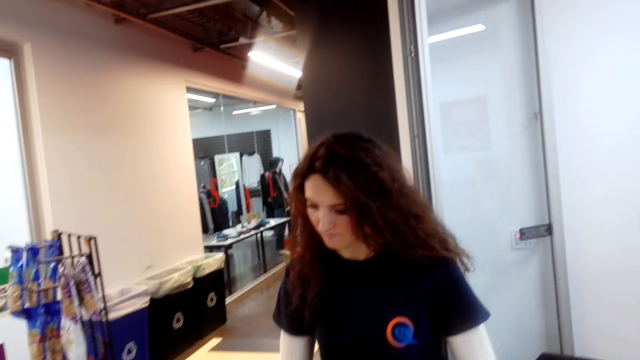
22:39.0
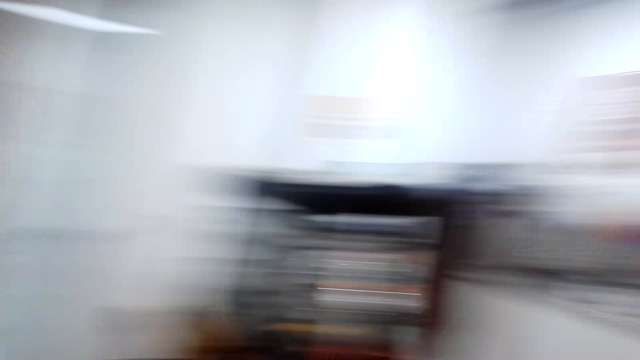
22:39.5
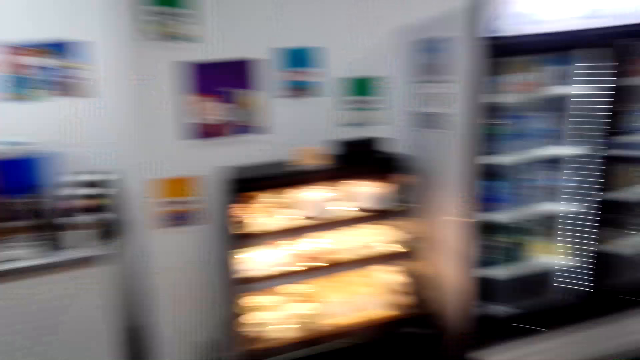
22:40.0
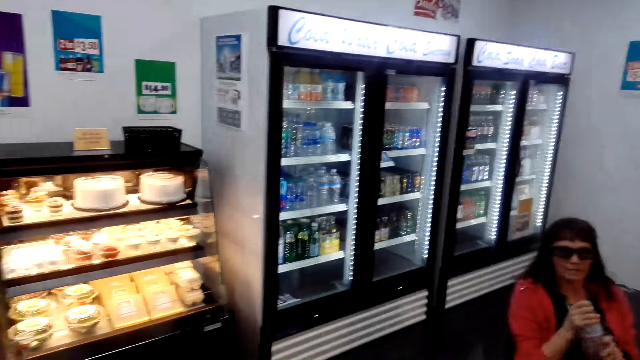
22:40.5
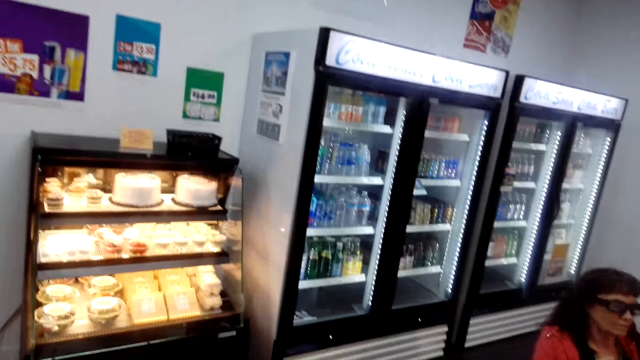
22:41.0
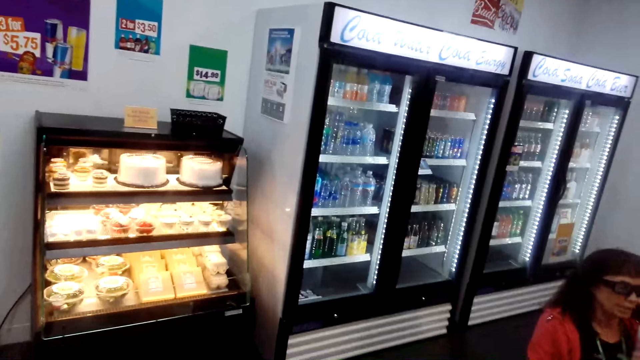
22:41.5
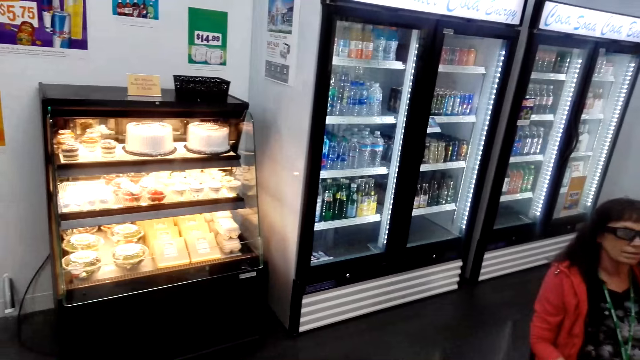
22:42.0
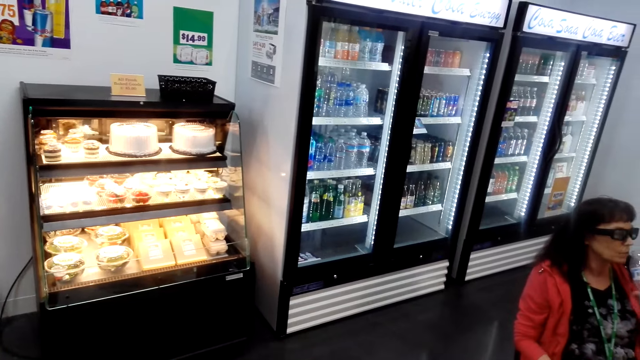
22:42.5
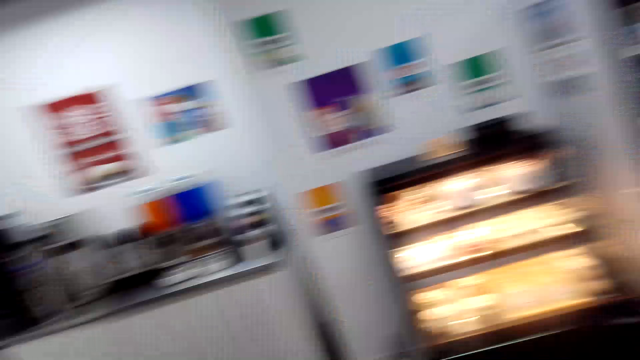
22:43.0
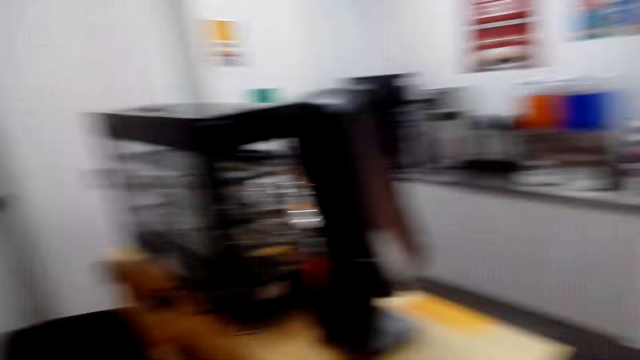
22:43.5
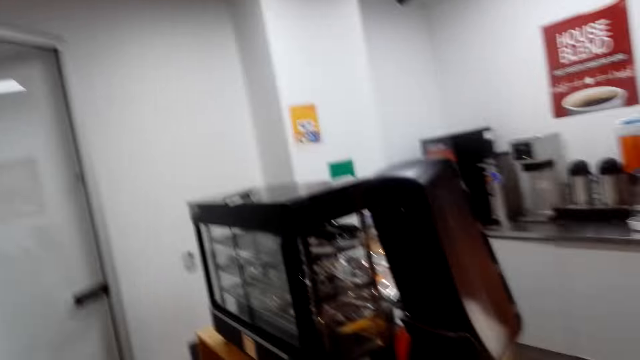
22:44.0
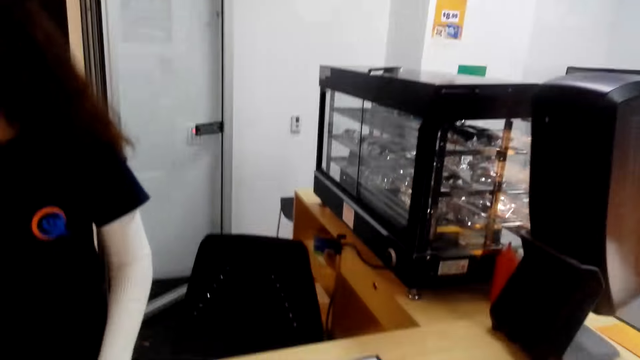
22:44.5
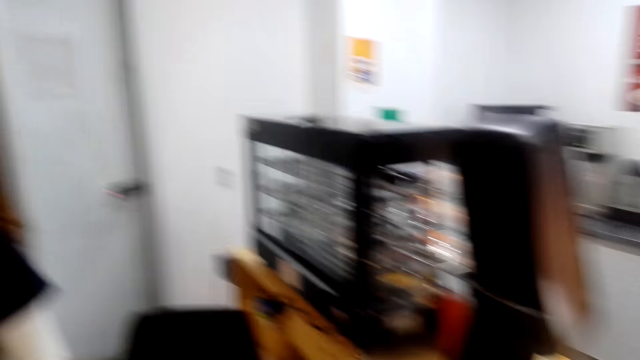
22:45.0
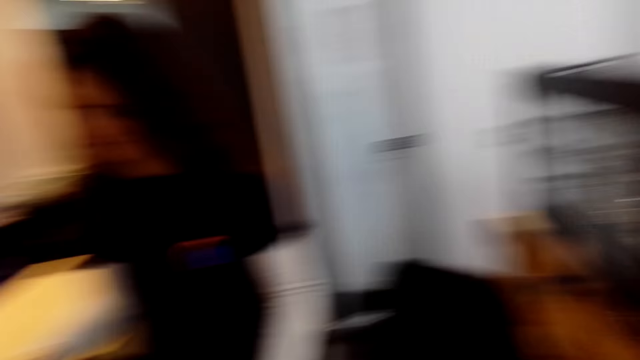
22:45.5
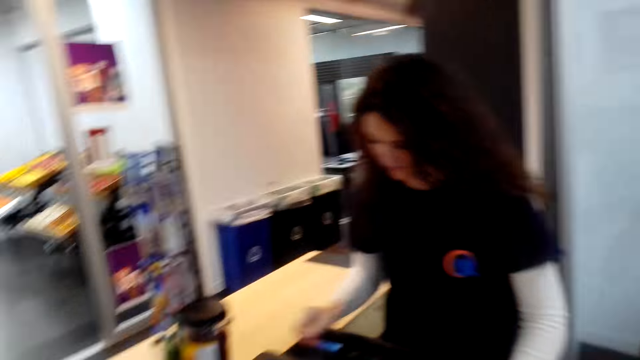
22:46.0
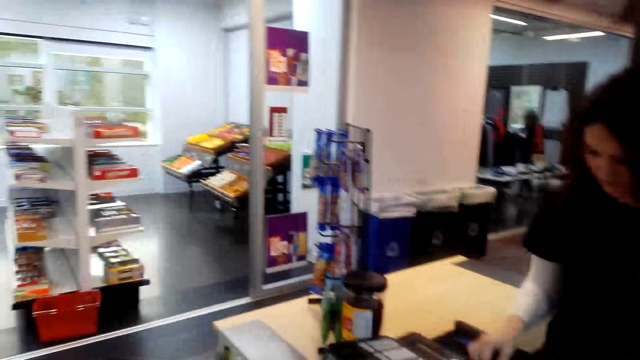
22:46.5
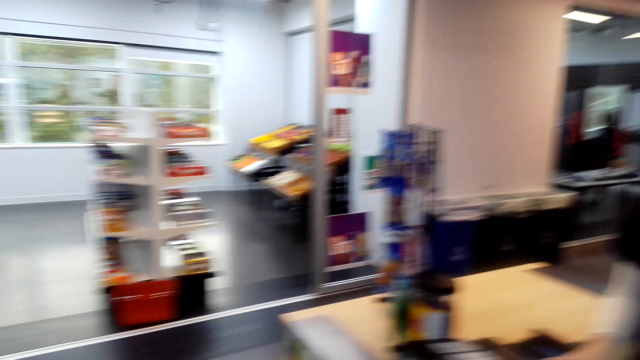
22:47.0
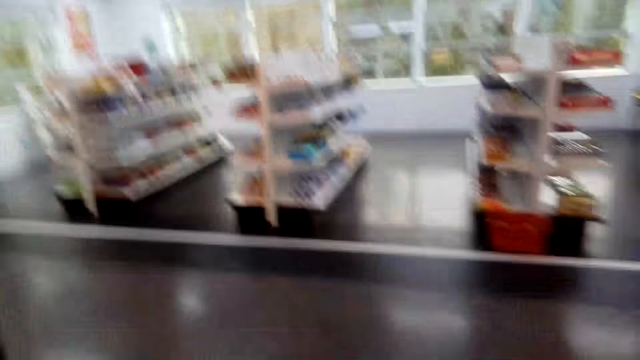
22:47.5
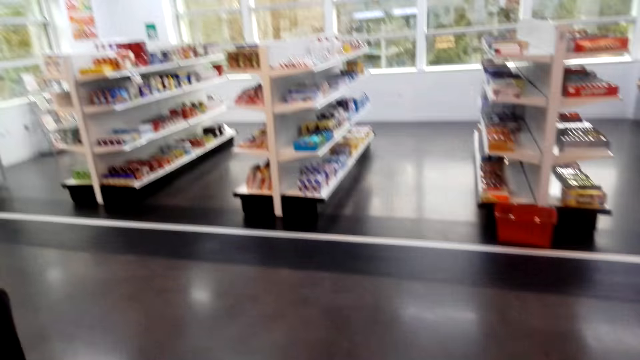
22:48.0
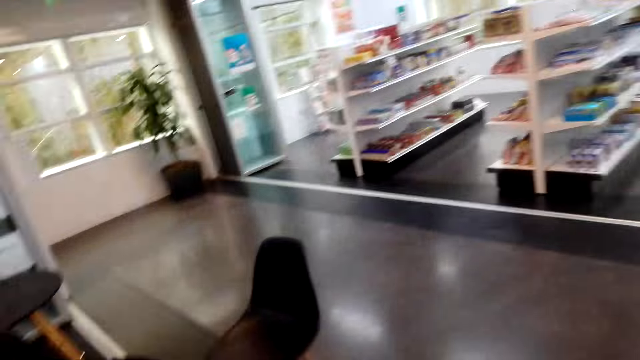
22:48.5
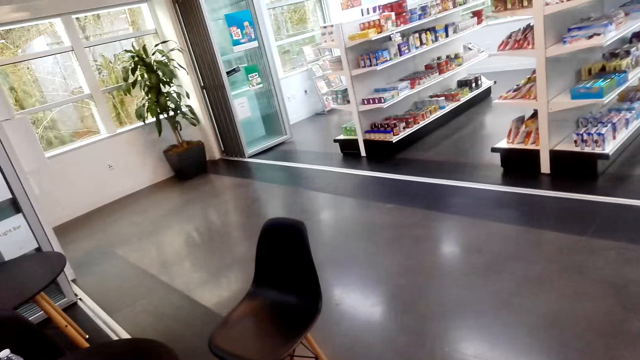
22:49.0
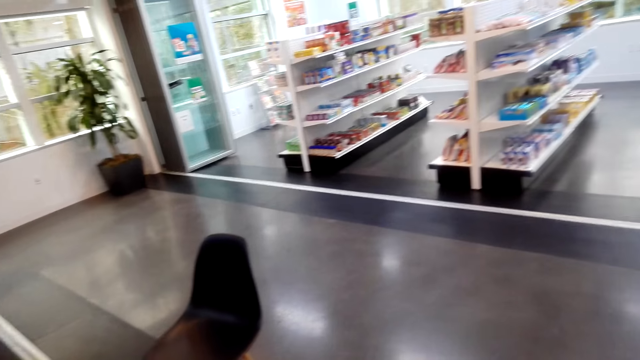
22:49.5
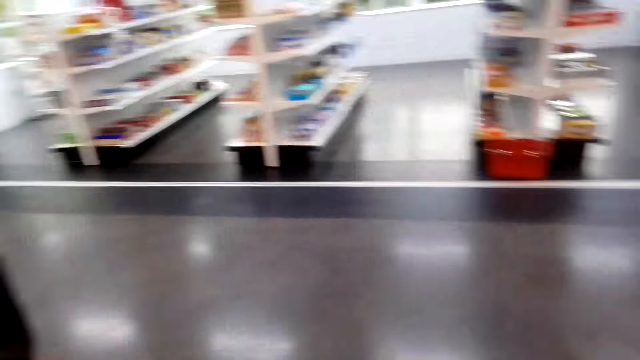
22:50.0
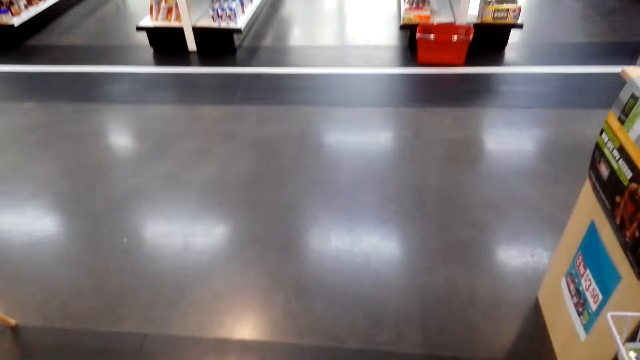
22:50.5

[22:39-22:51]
The camera wearer looks around. They talk. A person operates a machine.

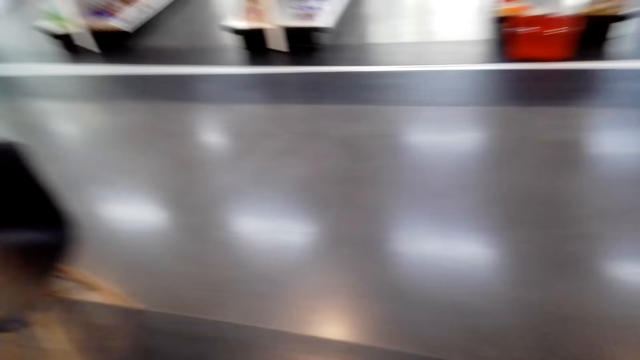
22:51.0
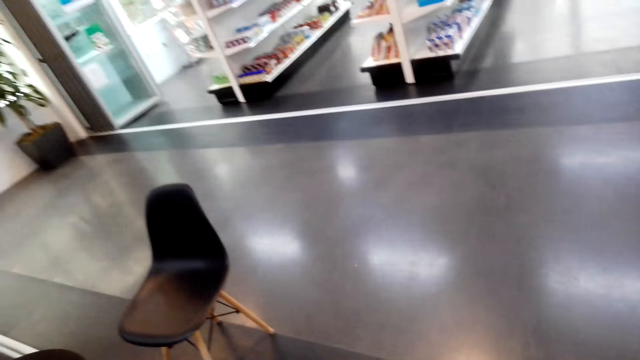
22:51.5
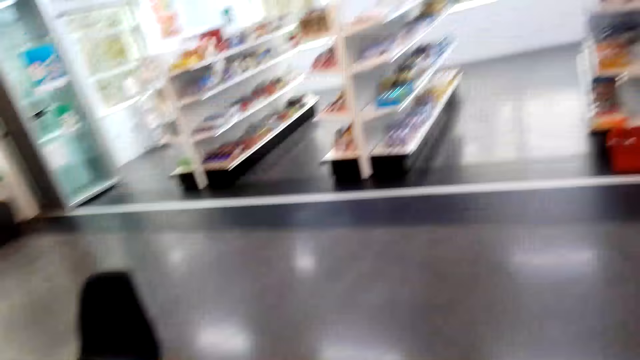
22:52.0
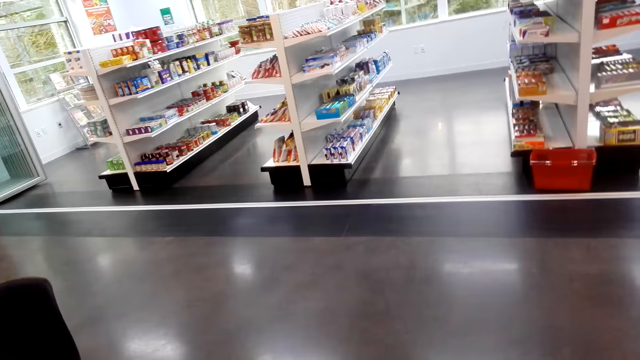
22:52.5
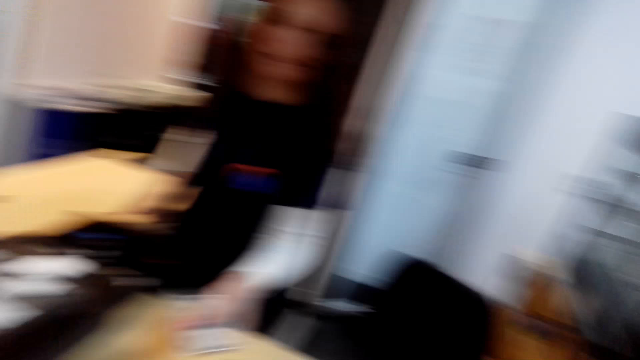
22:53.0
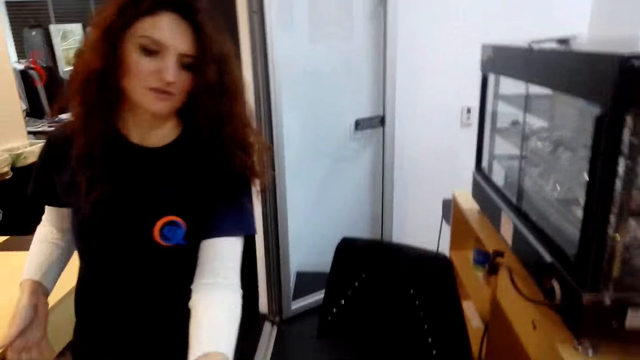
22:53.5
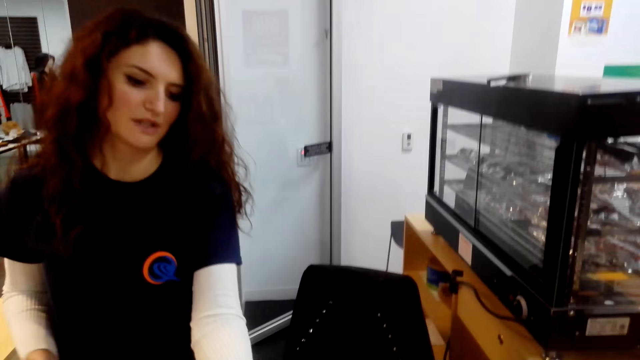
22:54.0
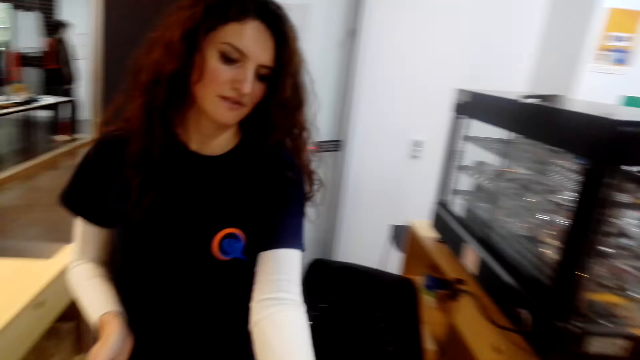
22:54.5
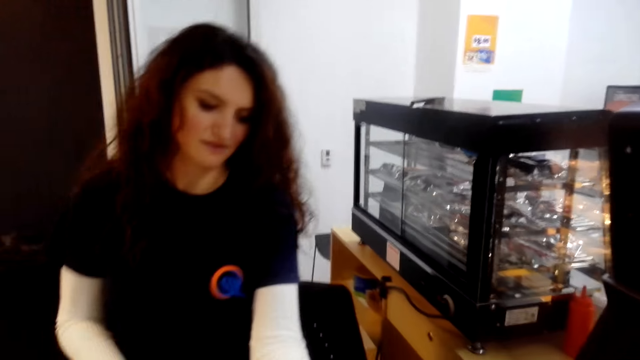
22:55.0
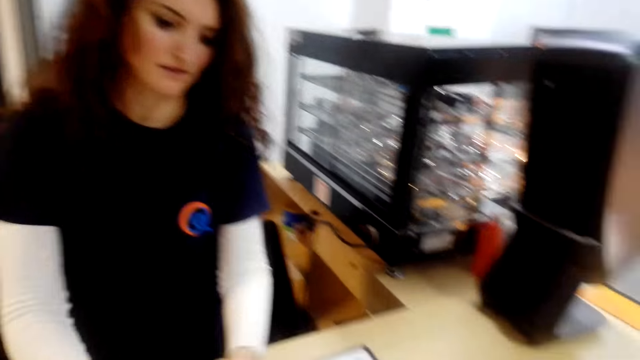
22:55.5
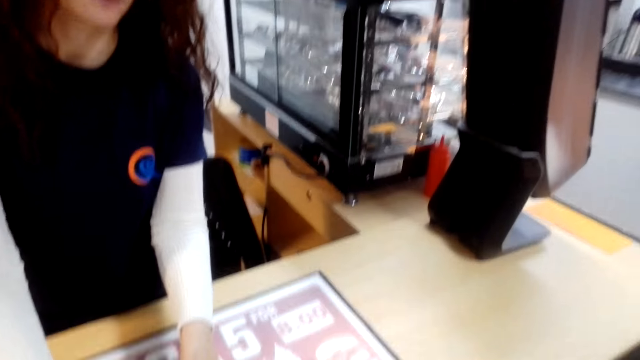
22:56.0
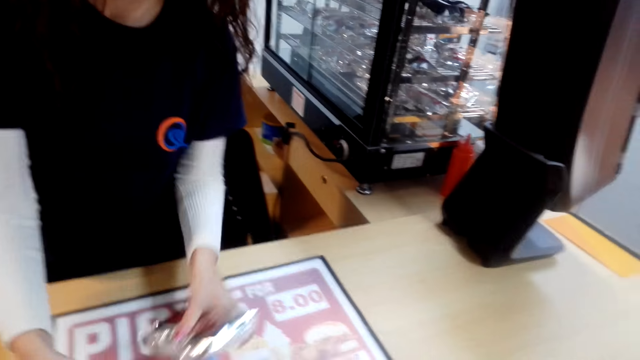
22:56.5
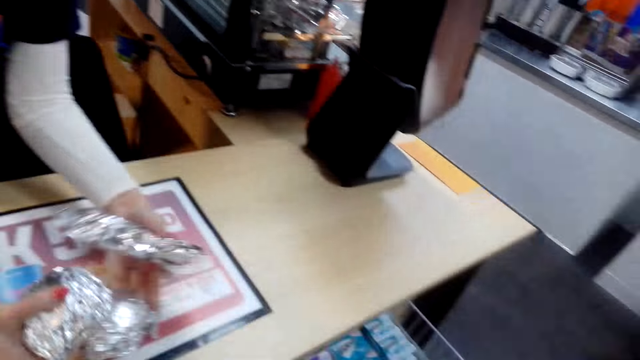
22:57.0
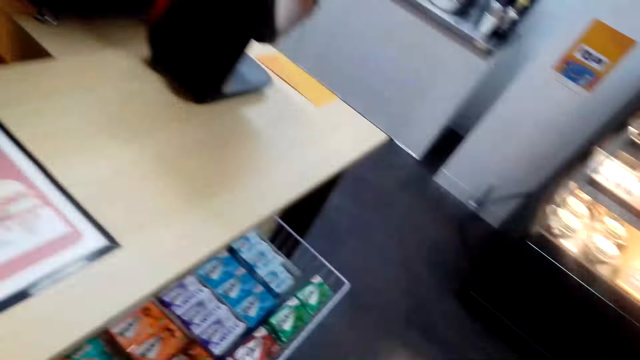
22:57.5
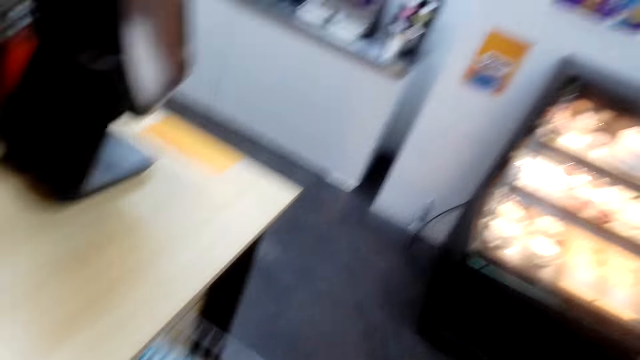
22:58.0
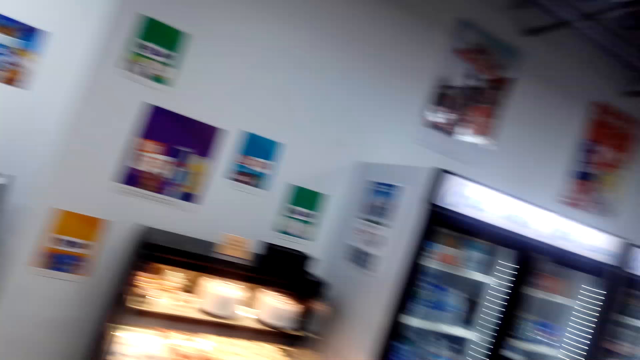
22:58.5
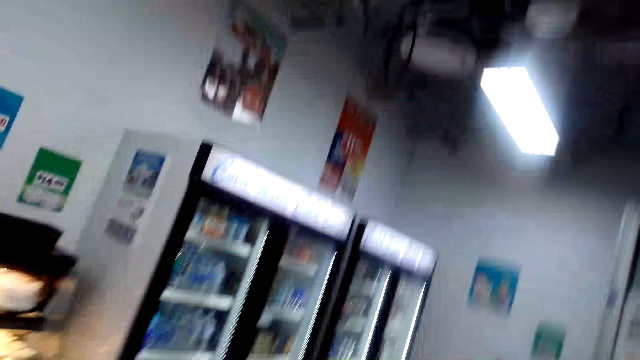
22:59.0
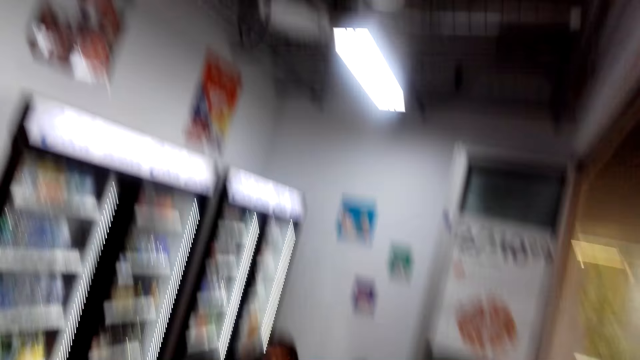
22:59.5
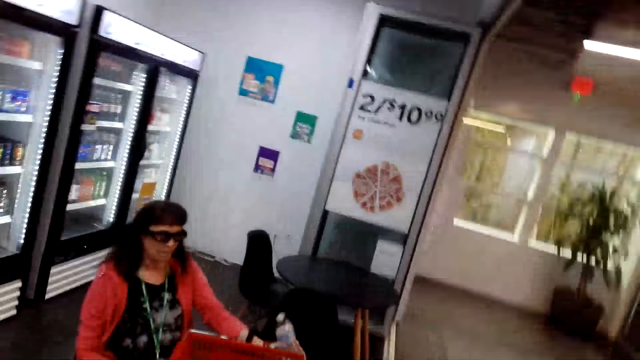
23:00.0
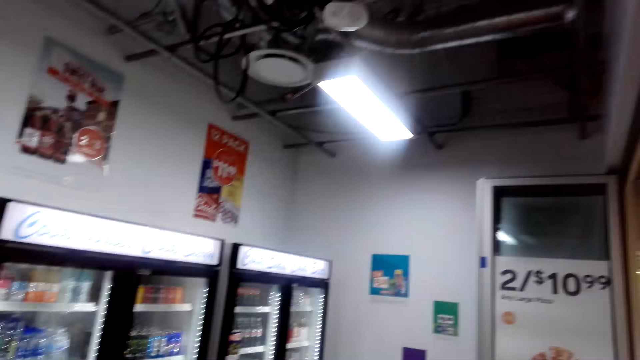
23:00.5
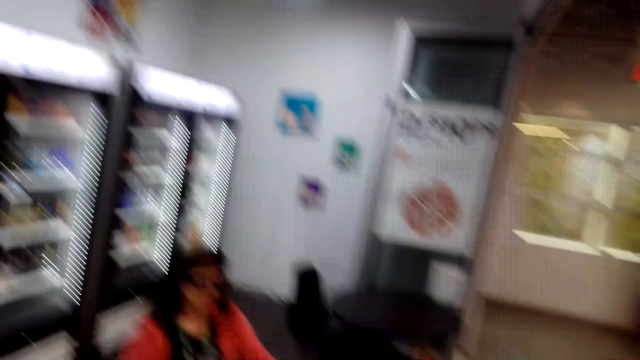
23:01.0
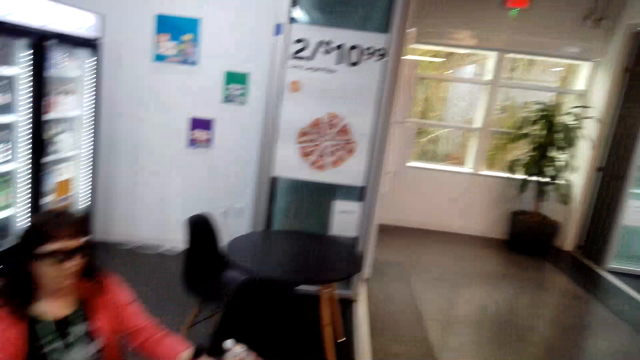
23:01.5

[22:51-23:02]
A person collects packets of food. Someone gives the camera wearer the money. The camera wearer looks around.
